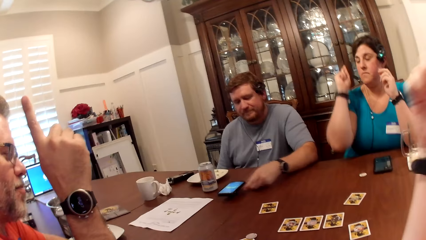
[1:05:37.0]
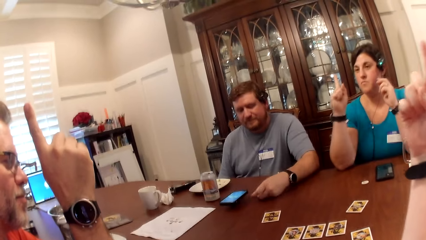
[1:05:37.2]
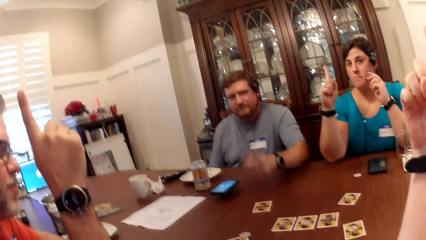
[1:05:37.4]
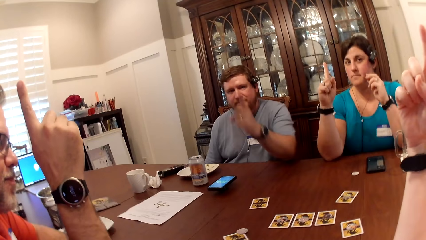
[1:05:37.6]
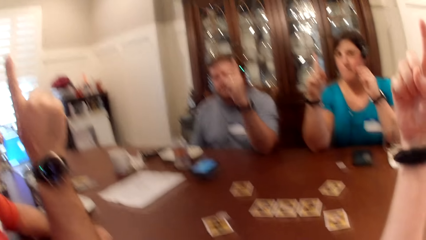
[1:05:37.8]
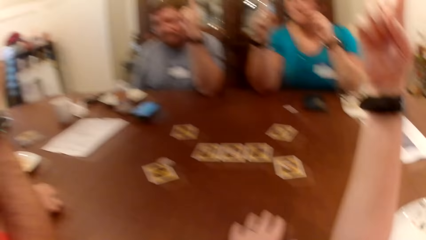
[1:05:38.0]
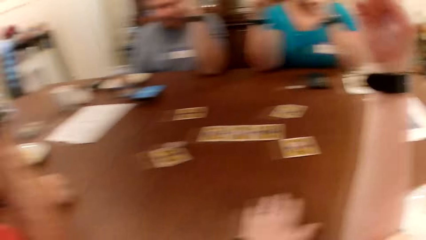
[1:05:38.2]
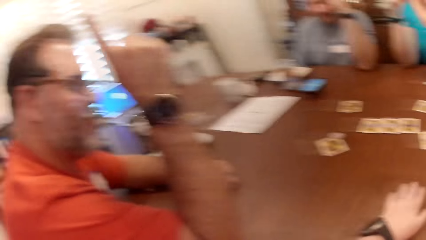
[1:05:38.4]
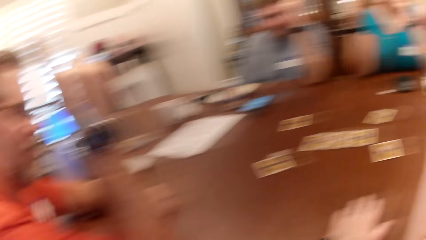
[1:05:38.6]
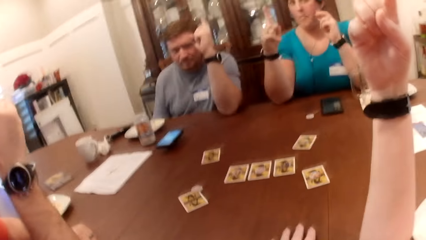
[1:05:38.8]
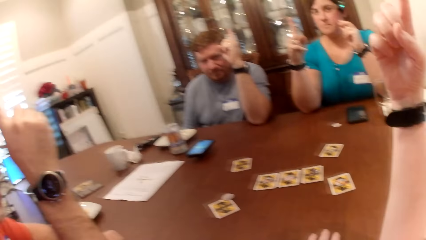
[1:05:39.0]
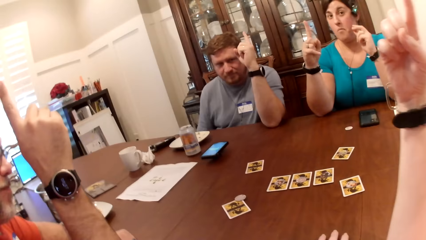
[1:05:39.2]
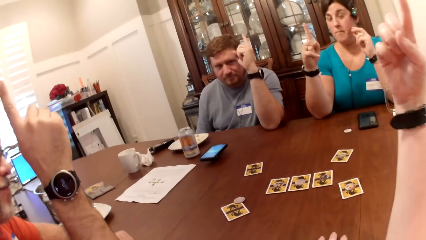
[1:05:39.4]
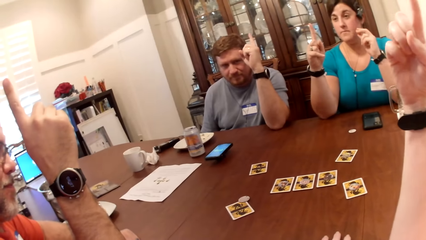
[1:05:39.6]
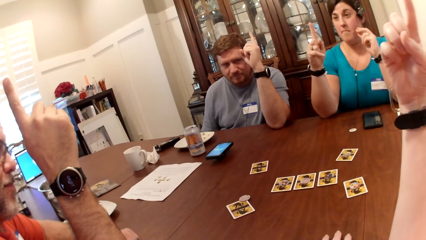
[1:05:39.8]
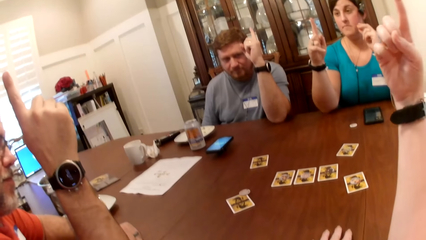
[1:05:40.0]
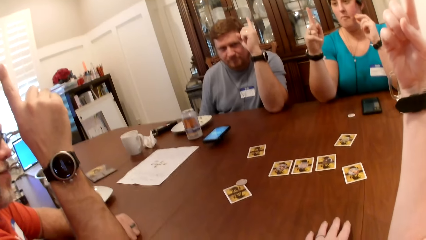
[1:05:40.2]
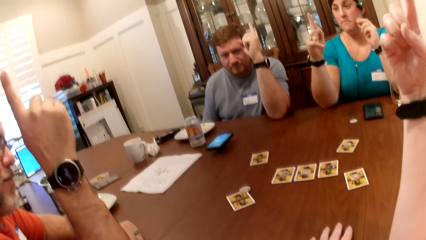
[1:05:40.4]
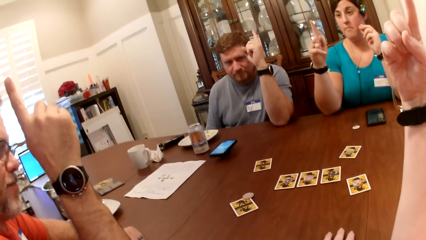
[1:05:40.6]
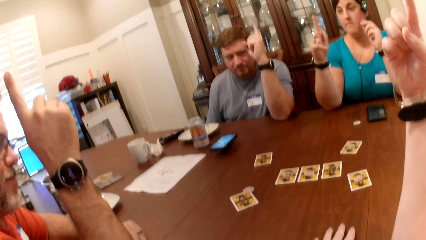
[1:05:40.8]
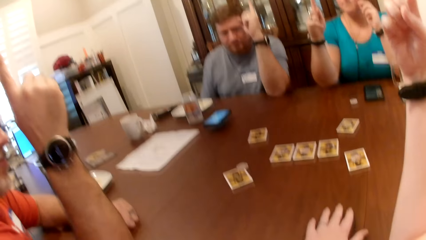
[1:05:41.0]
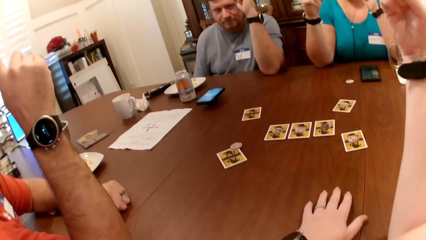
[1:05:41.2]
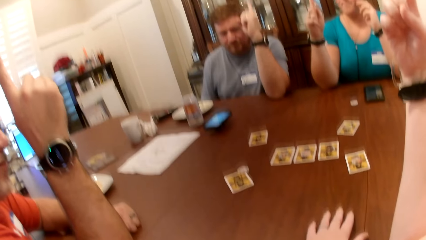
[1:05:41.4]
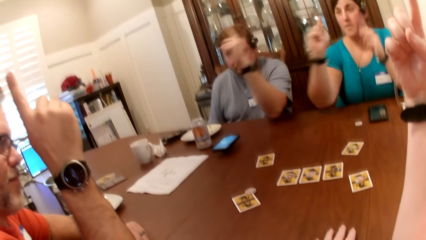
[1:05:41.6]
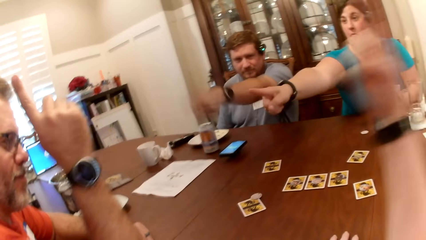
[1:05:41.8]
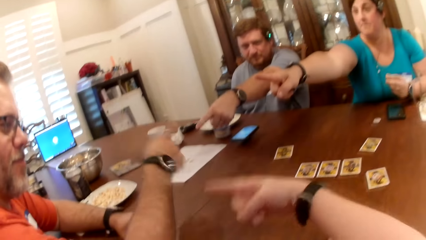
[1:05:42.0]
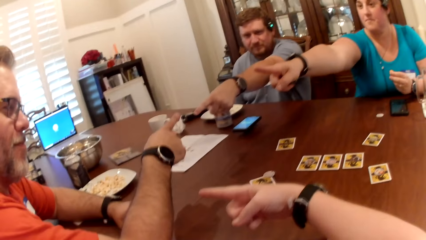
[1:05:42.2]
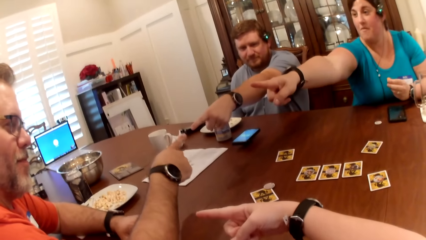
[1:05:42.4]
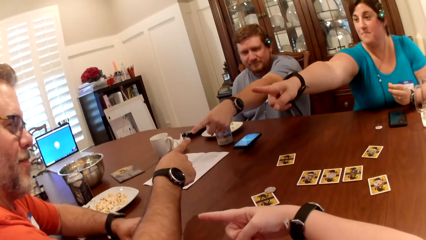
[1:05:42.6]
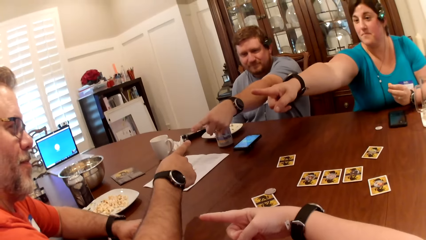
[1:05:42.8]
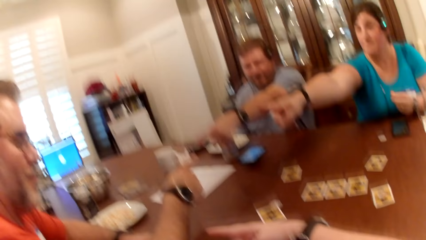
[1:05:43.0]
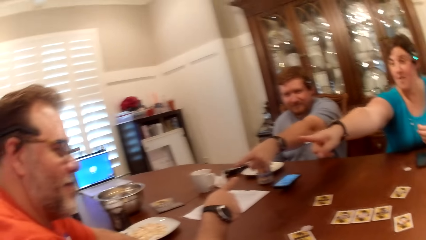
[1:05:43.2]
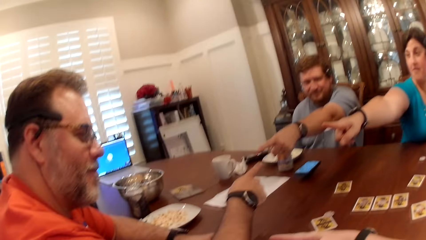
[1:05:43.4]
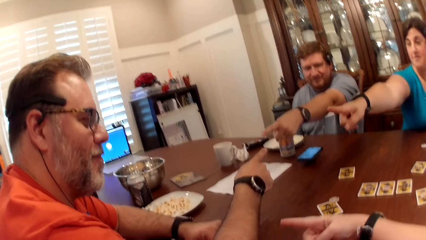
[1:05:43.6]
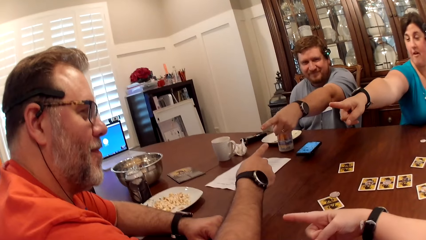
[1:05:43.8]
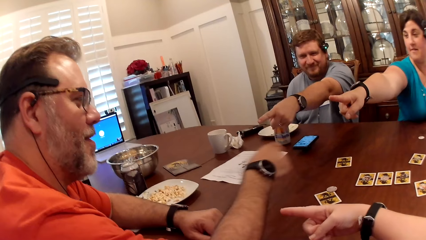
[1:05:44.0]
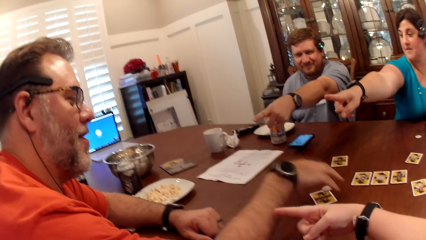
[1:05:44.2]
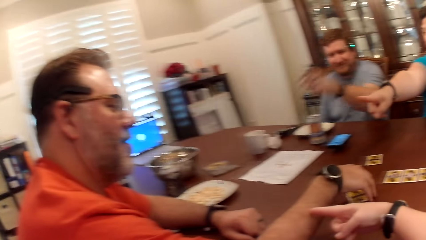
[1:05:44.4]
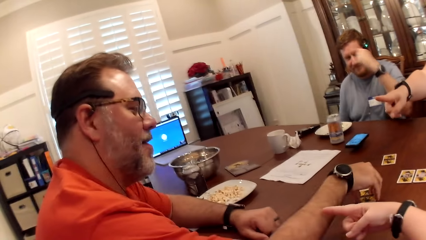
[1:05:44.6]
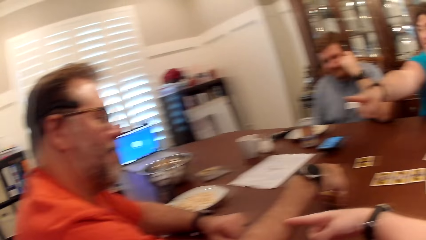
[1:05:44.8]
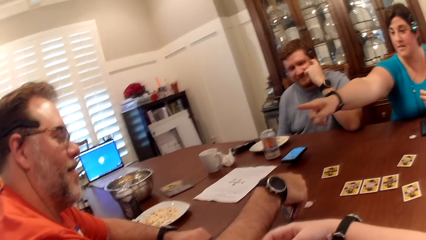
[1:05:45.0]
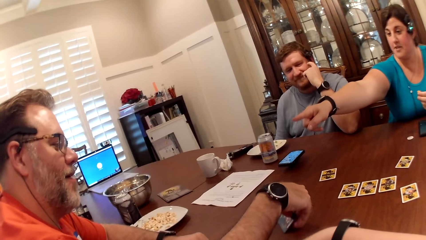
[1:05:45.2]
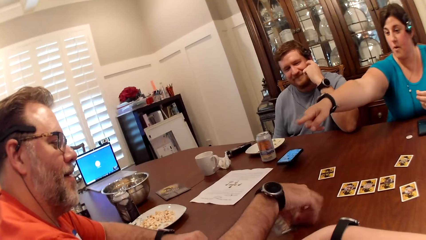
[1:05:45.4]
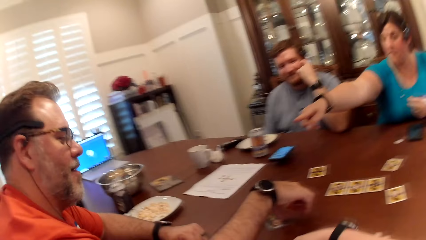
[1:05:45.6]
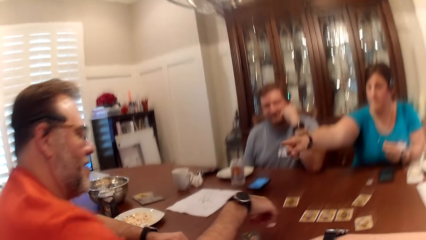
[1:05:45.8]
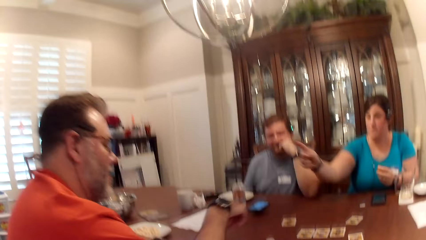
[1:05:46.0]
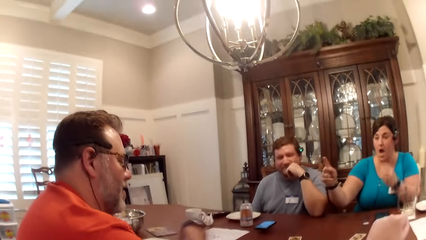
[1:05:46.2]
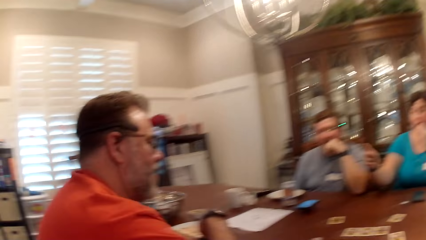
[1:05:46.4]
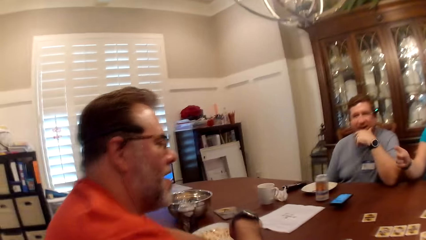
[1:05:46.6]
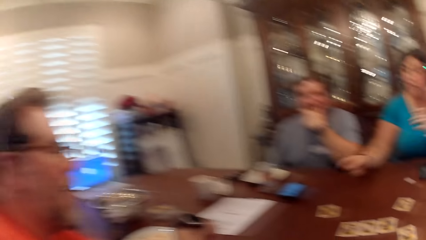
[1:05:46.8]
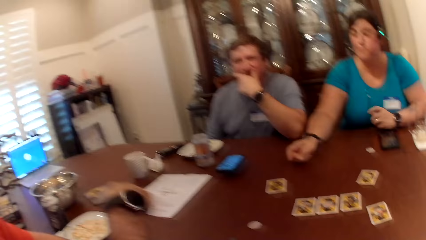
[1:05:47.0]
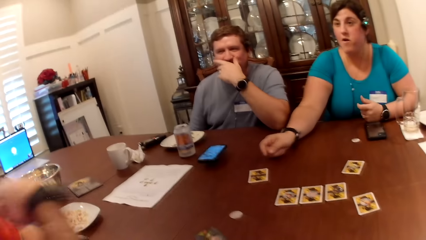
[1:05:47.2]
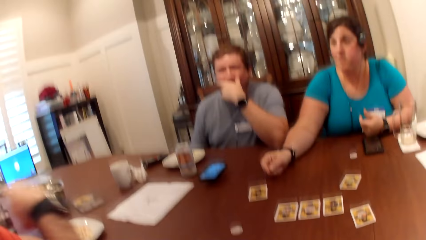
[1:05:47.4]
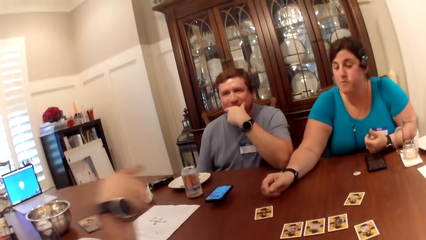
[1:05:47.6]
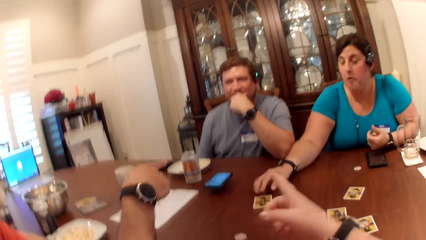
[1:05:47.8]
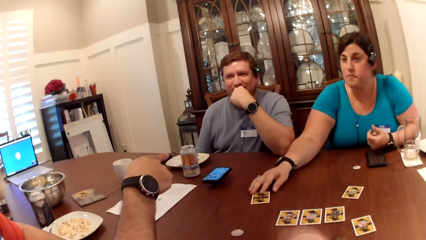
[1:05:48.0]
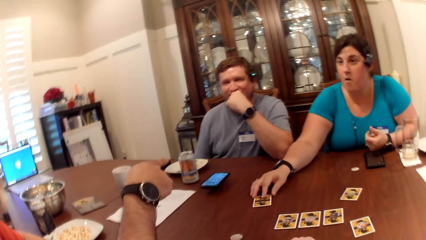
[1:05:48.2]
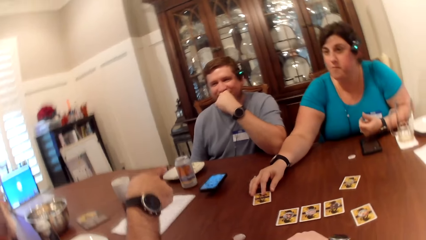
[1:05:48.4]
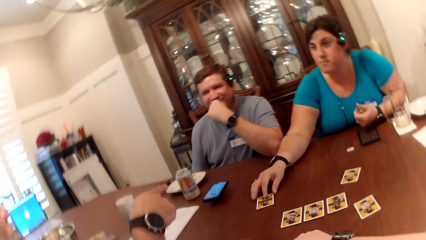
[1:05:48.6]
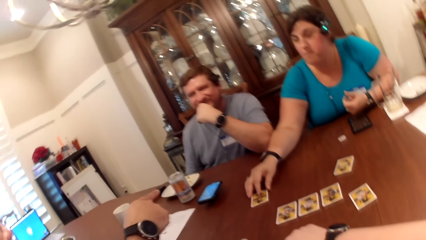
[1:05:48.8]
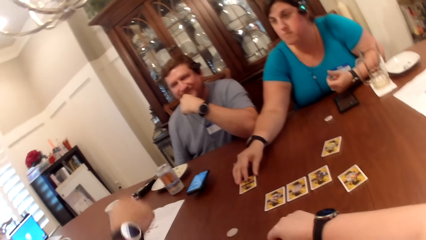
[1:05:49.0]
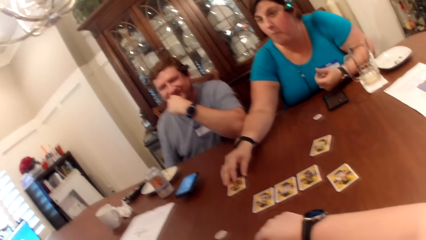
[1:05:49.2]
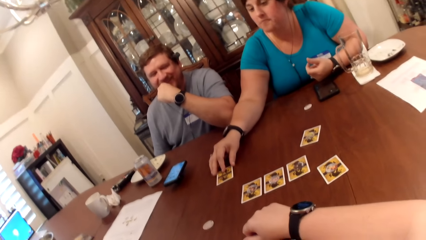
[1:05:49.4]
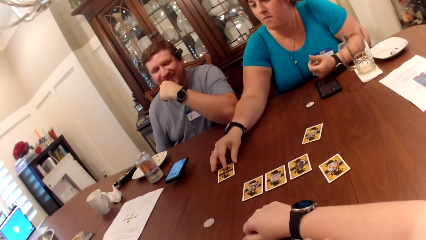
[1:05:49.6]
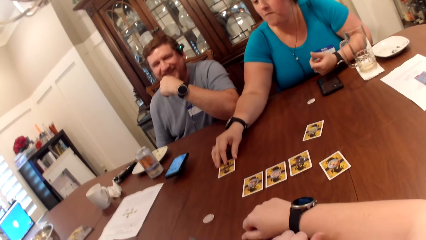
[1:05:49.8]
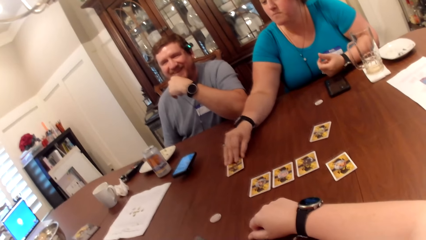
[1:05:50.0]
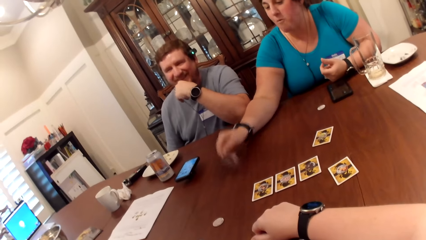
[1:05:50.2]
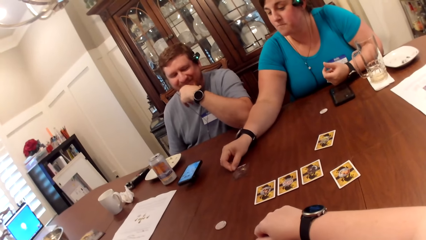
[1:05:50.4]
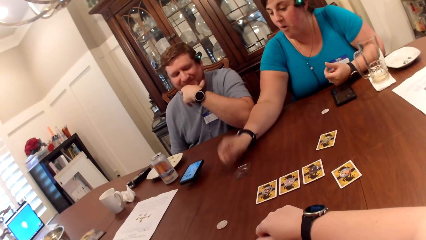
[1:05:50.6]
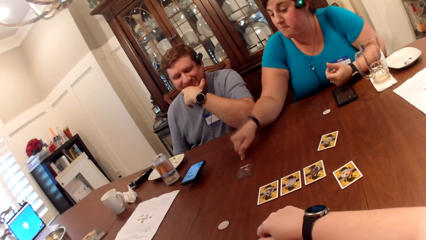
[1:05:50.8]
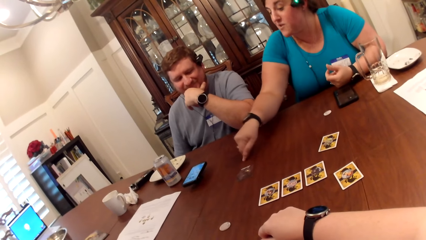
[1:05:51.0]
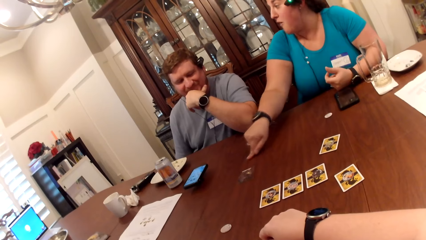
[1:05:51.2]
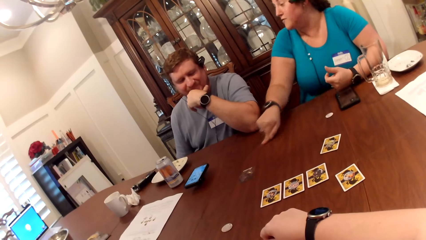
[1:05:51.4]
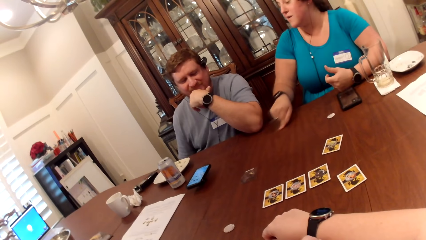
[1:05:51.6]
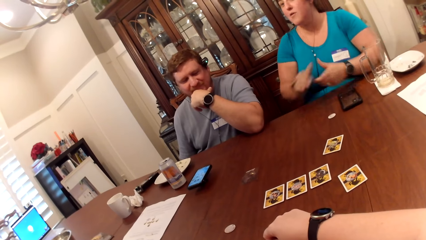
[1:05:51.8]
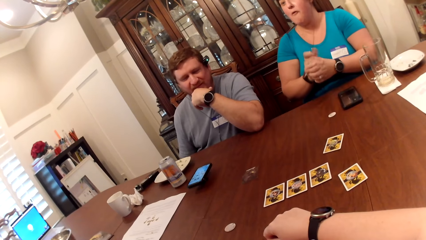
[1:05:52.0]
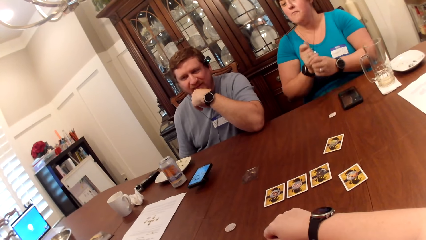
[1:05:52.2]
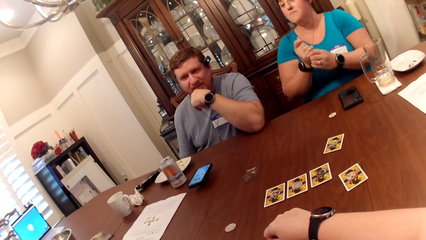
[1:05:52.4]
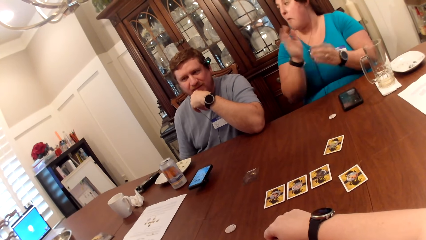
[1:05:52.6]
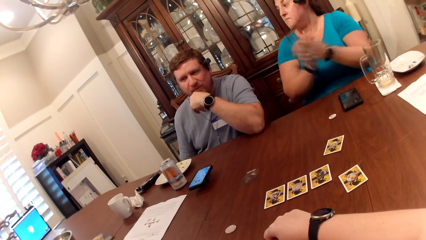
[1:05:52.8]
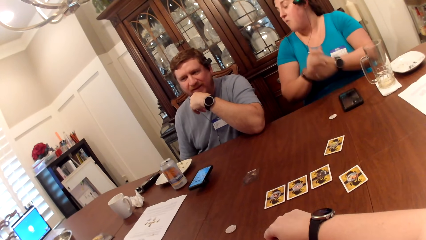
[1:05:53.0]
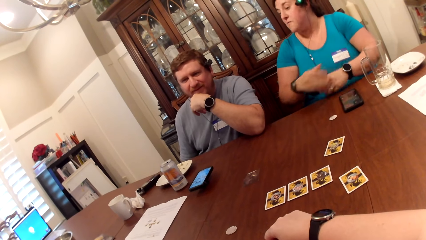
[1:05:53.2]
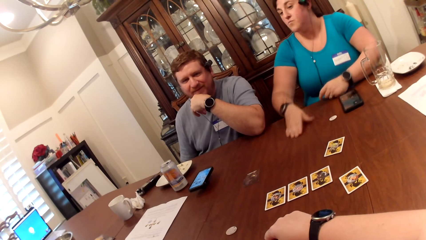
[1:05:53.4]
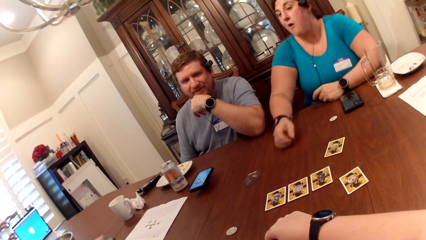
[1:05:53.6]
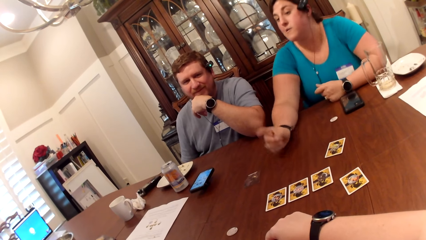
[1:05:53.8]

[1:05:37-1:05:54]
The woman raises her right hand. The camera wearer raises her right hand. The man raises his left hand. Another man points to the first man with his right hand. The first man points to the other man with his left hand. The woman points to the other man with her right hand. The camera wearer points to the other man with her right hand. The other man turns a card on the table upside down with his right hand. The camera wearer converses with a man, another man and a woman. The woman turns a card on the table upside down with her right hand.
